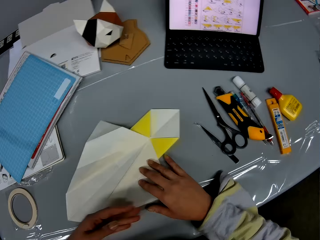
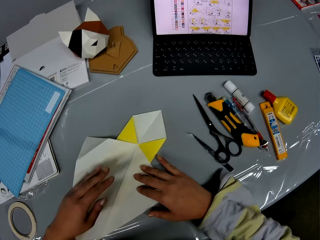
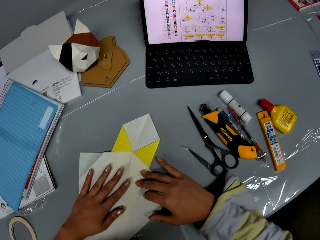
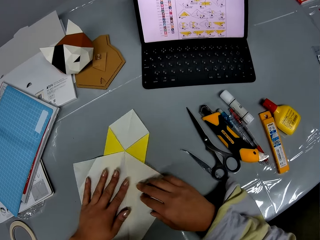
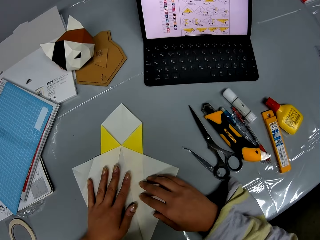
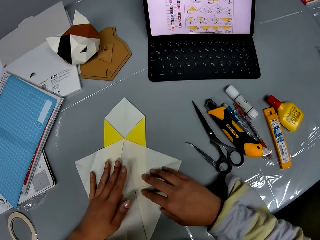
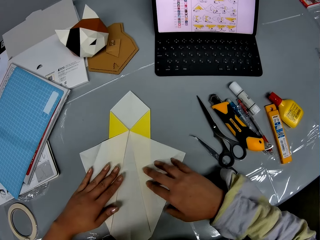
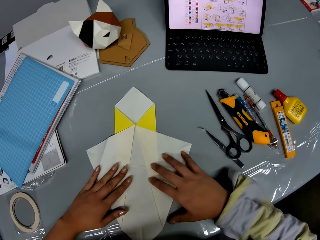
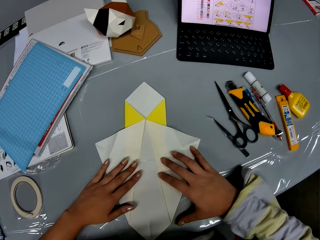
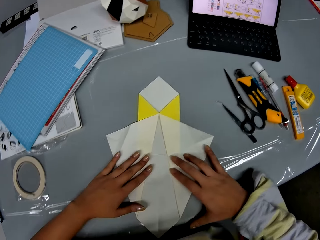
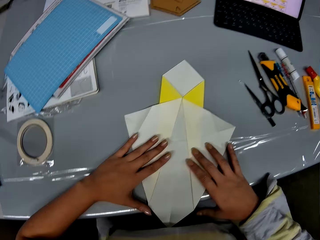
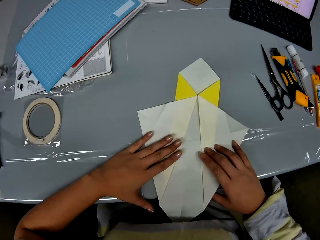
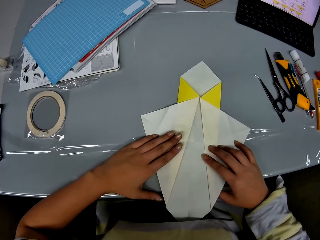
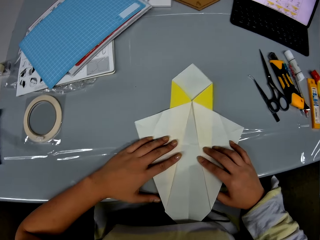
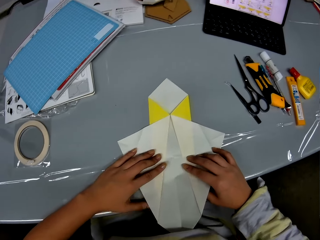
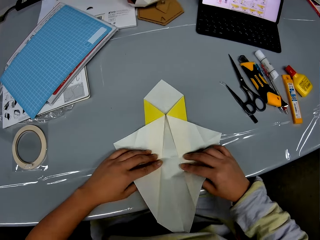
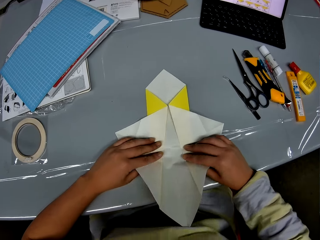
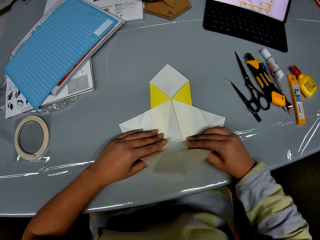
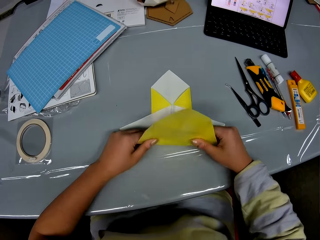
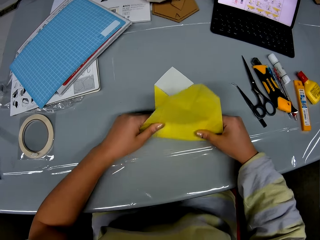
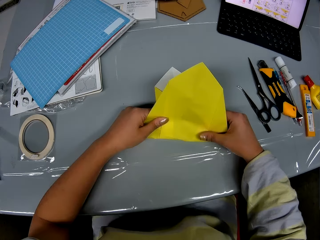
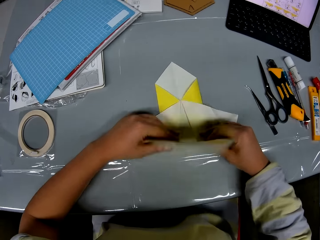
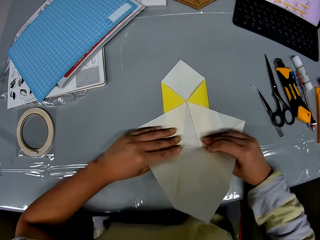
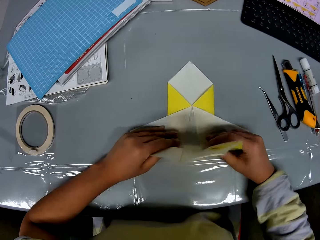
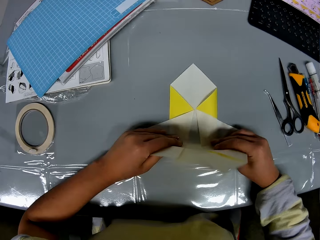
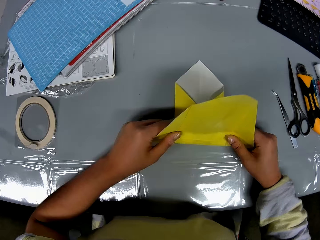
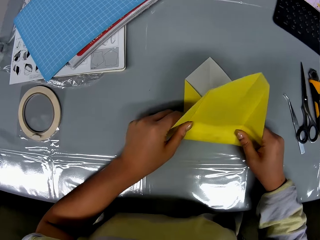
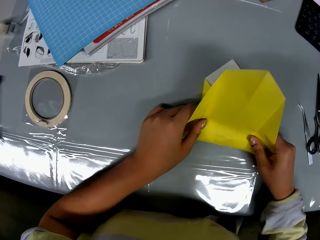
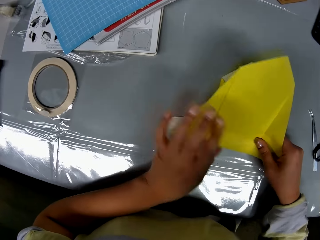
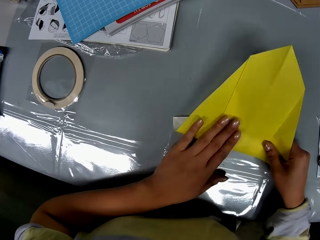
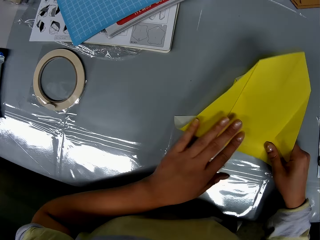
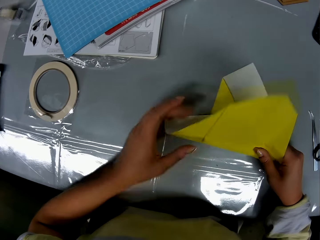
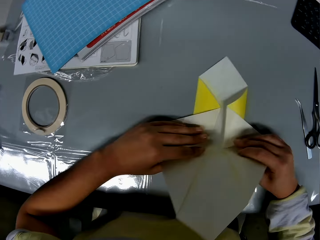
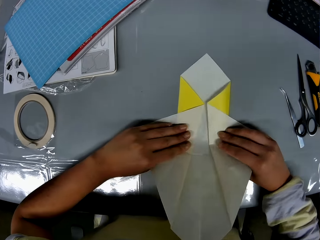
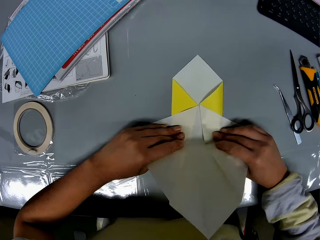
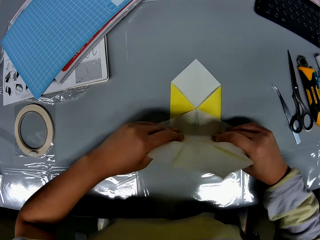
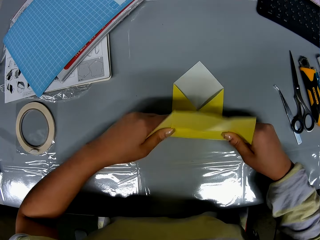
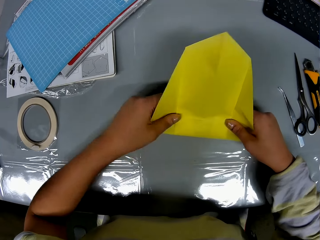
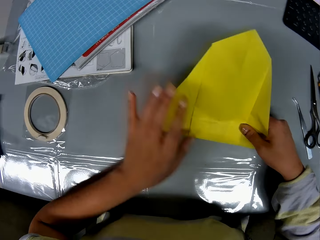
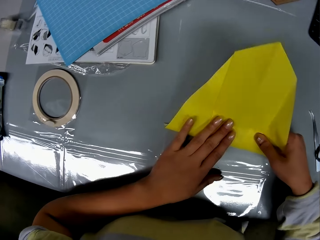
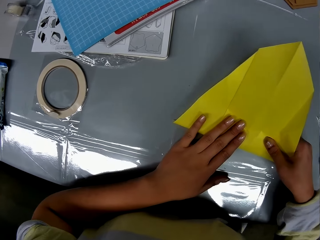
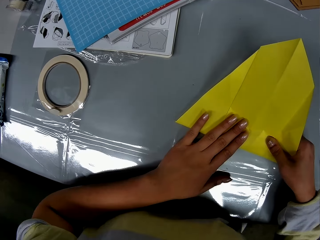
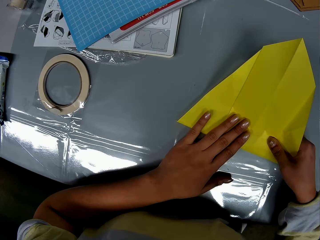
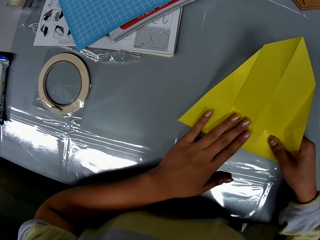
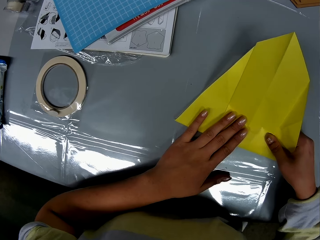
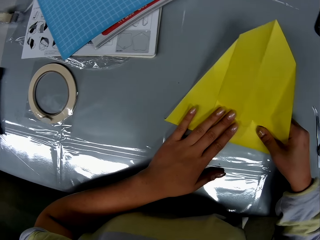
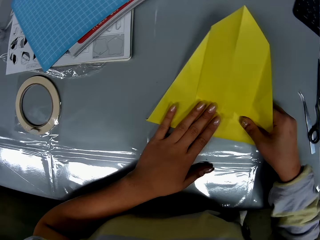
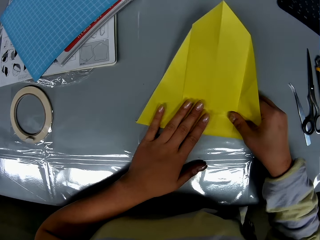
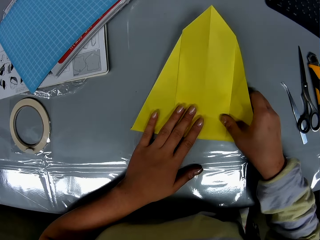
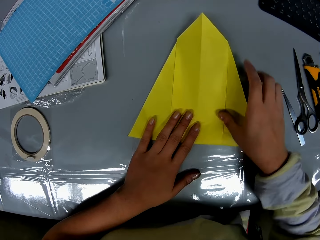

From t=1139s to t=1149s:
The camera wearer turns the crafting paper. They move the craft paper forward on the table. They fold the craft paper.

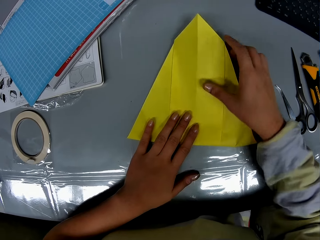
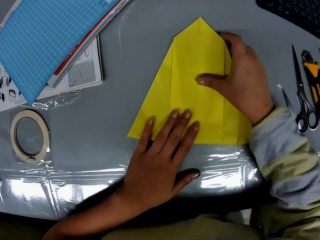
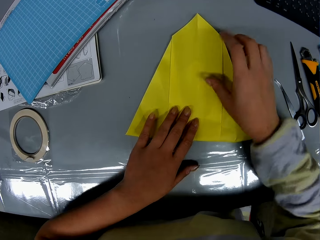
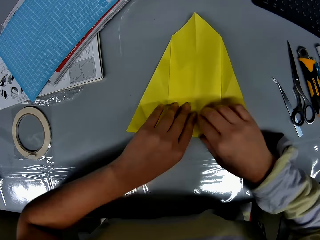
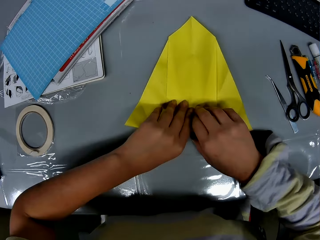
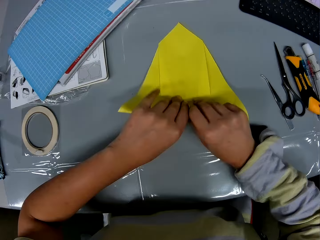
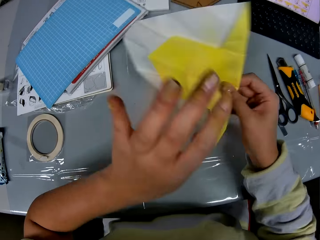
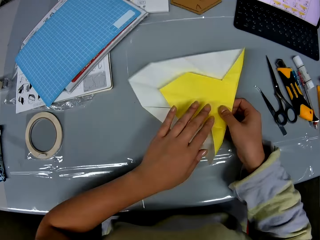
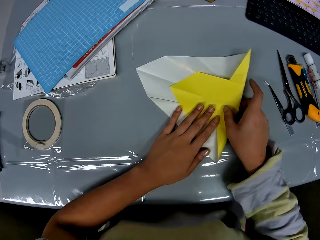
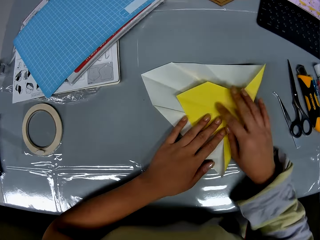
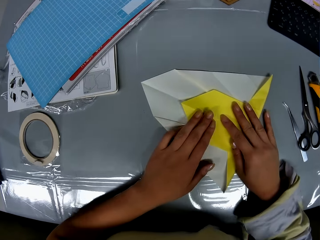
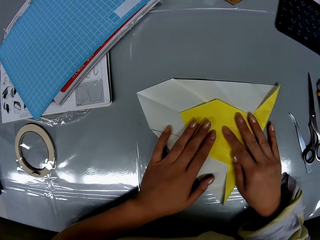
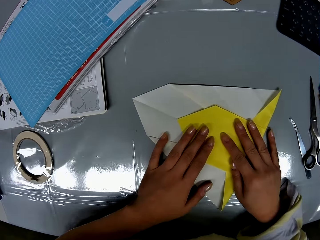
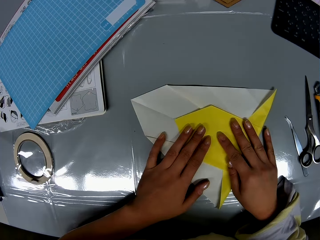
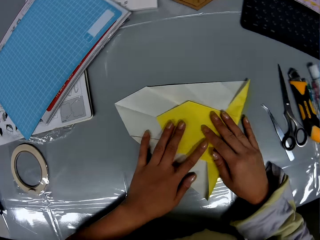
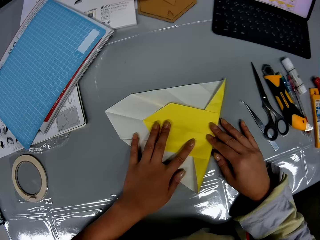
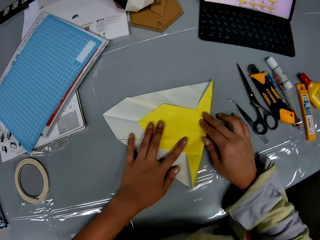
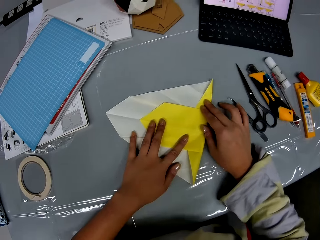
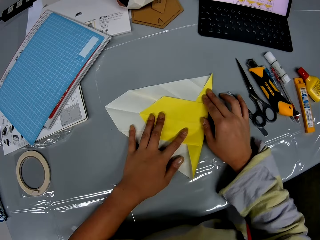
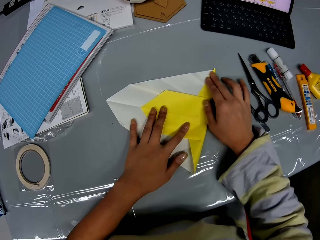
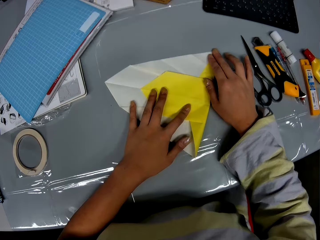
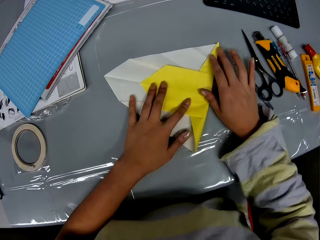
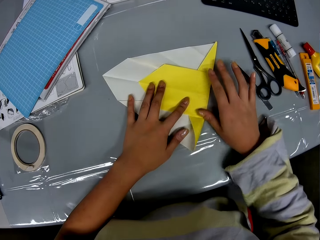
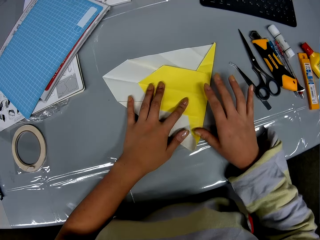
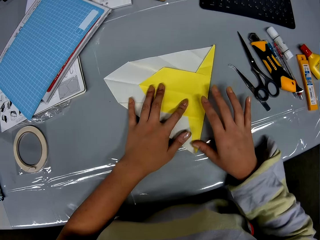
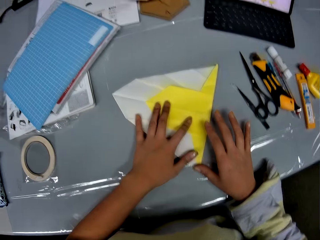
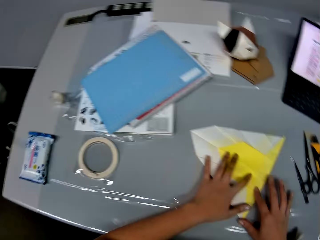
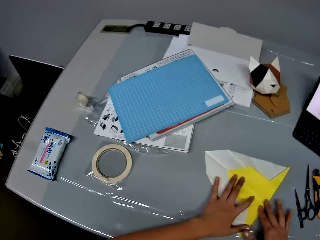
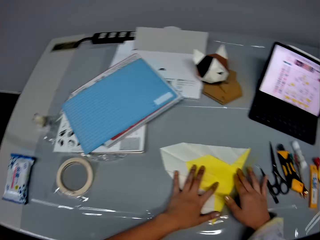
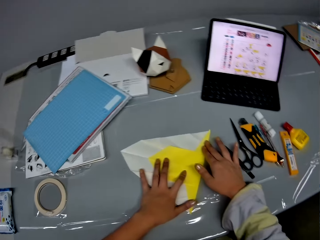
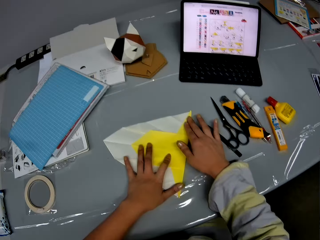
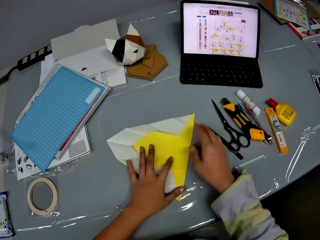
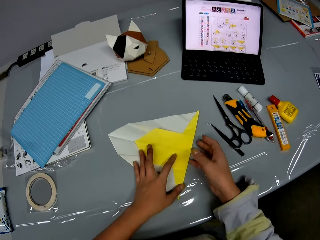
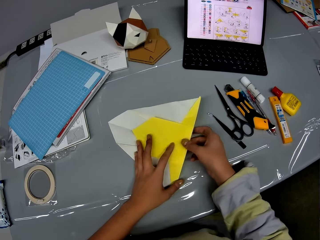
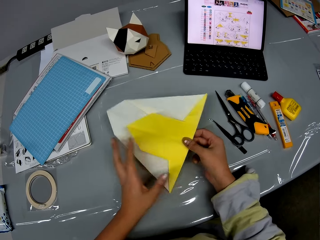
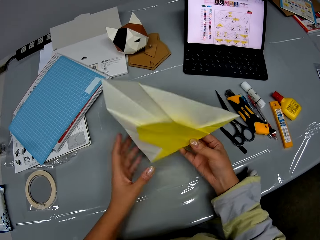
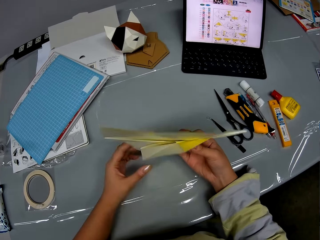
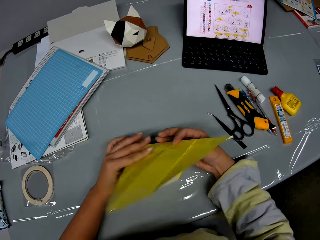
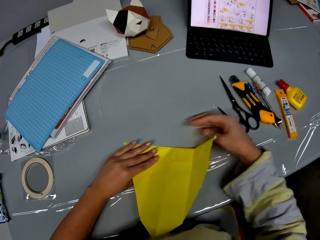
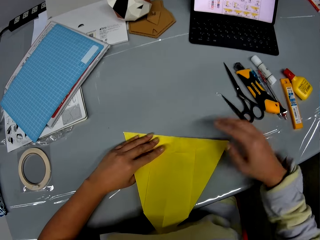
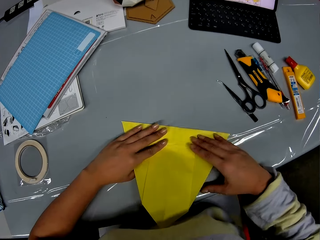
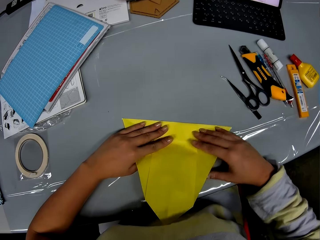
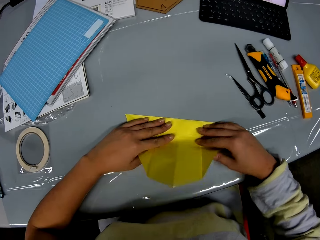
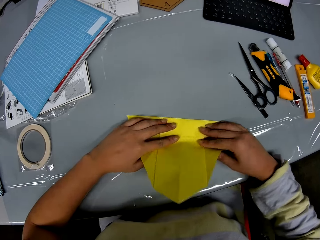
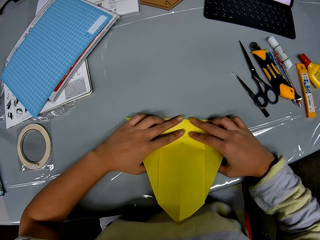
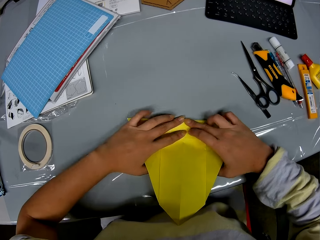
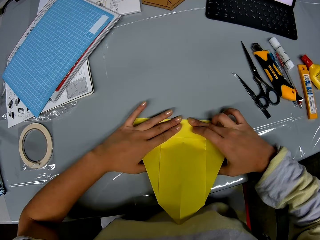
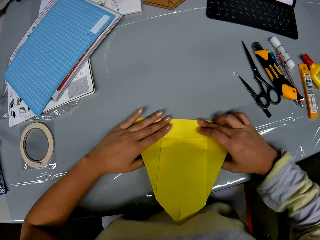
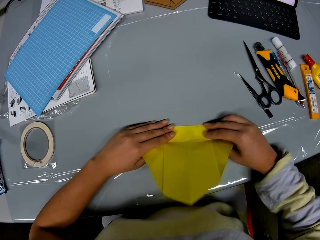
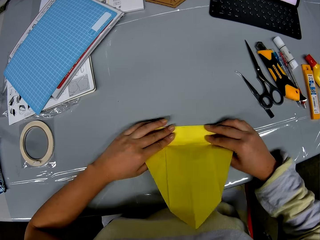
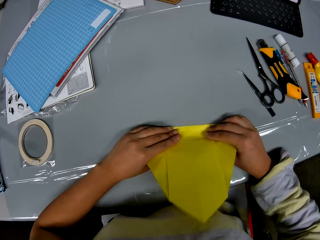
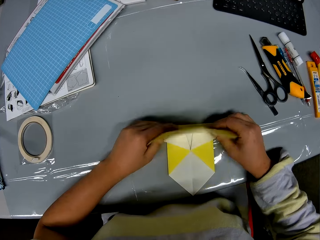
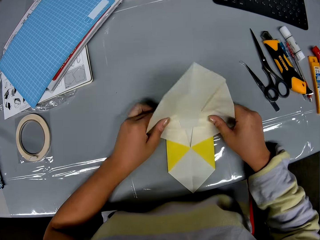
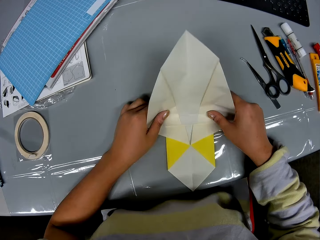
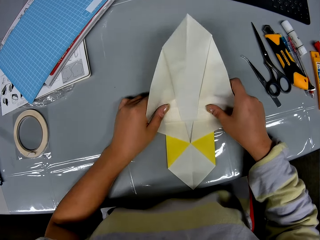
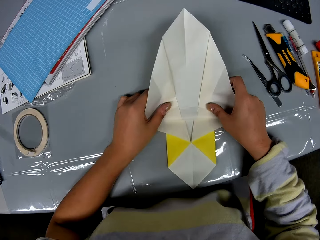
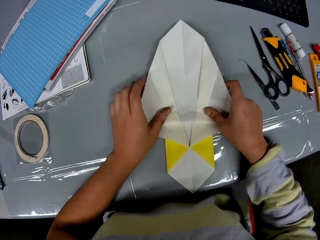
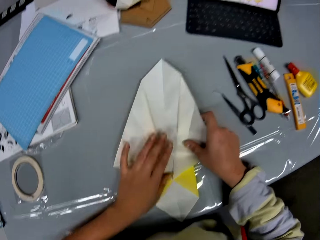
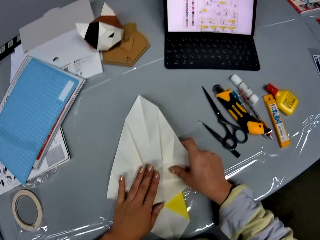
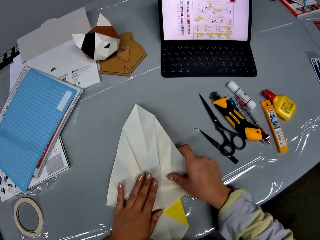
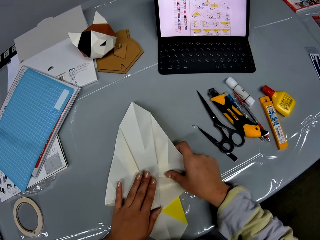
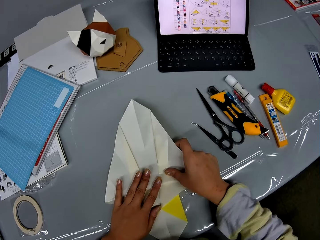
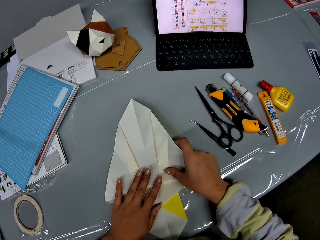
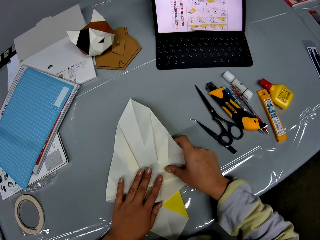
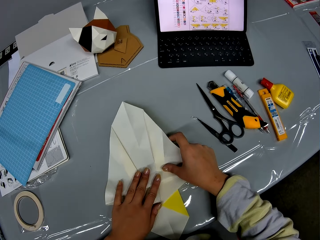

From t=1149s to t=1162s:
The camera wearer turns the craft paper. She presses the craft paper with her hands on the table. She turns the craft paper. She presses the craft paper with her hands on the table. She folds the craft paper.
